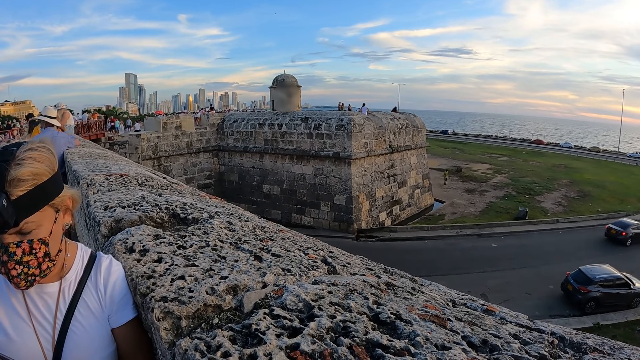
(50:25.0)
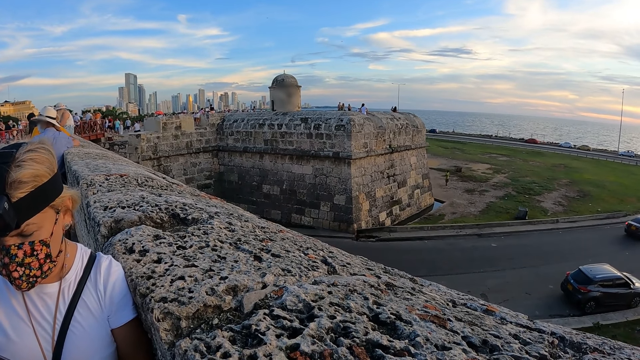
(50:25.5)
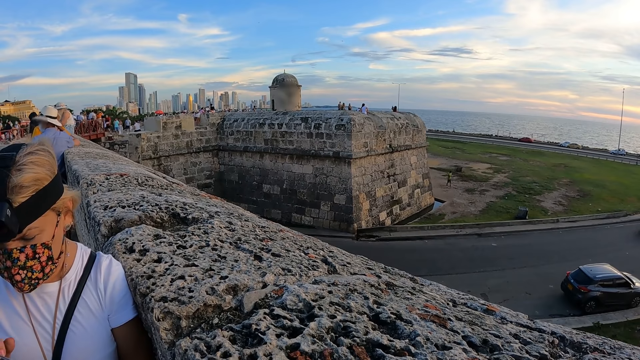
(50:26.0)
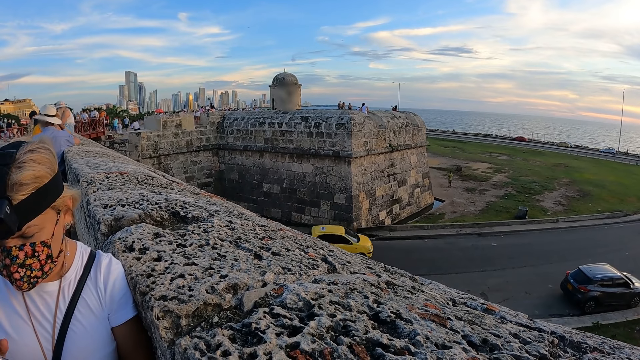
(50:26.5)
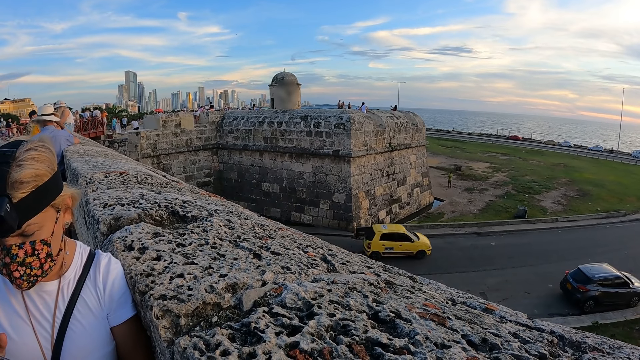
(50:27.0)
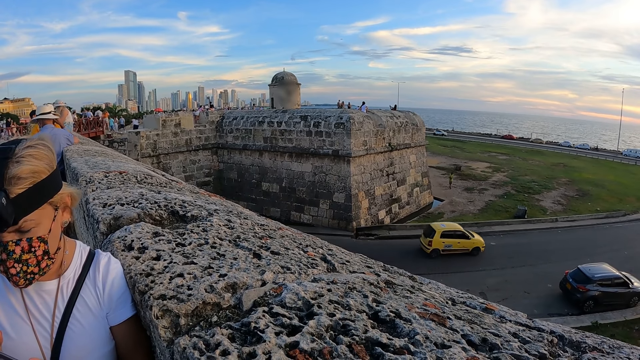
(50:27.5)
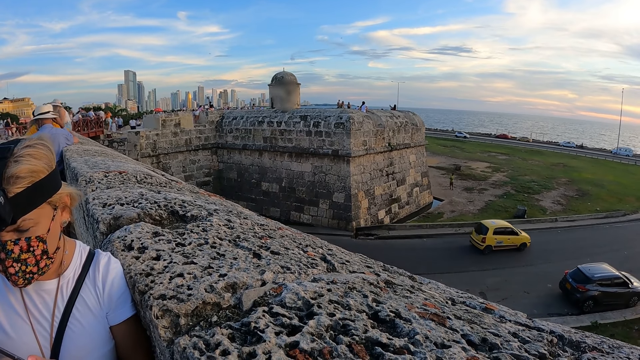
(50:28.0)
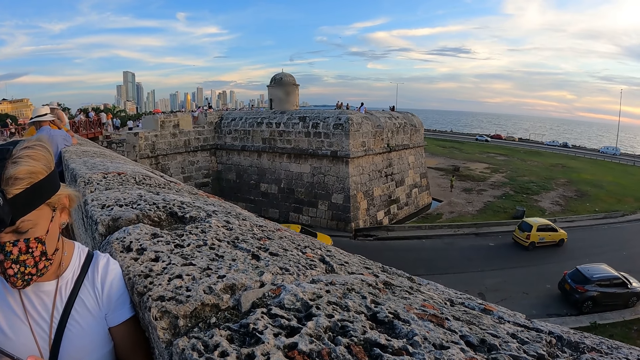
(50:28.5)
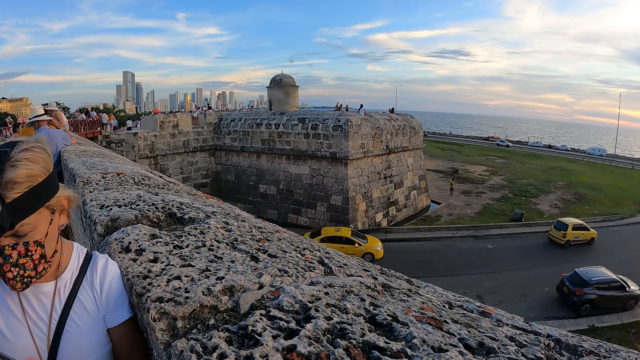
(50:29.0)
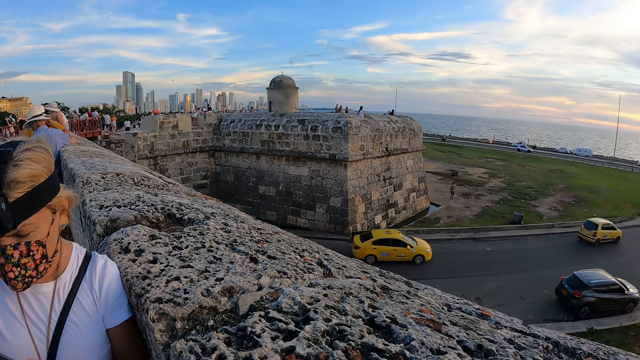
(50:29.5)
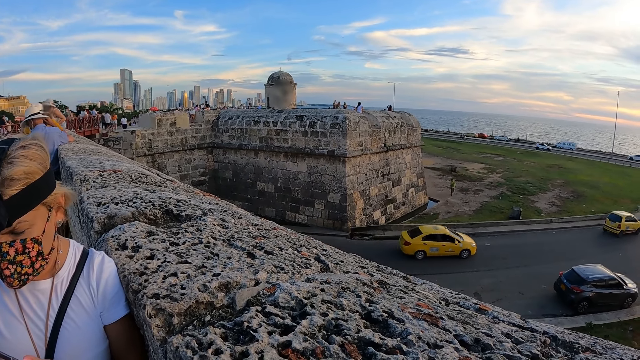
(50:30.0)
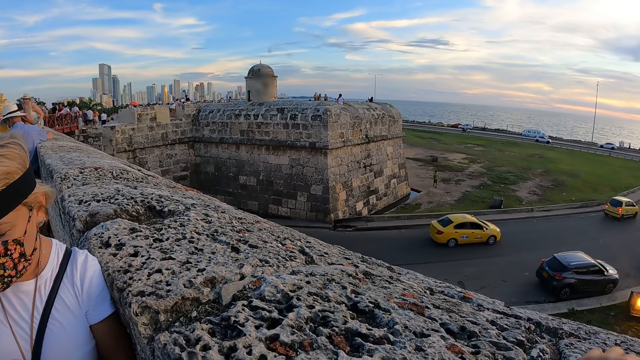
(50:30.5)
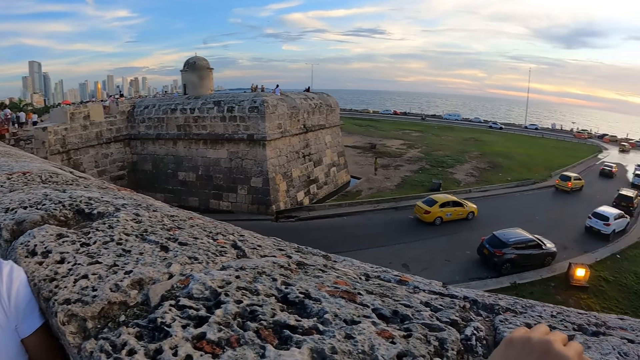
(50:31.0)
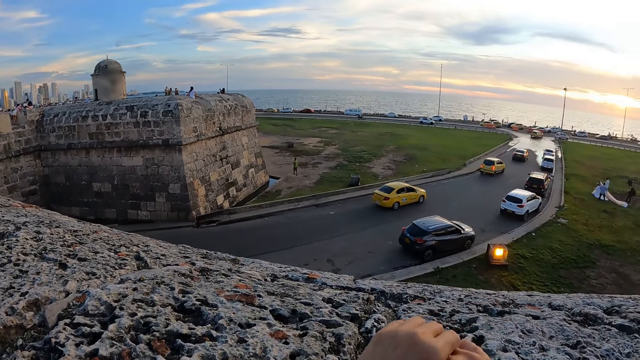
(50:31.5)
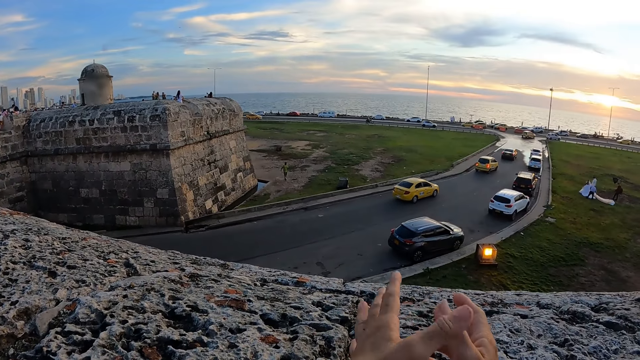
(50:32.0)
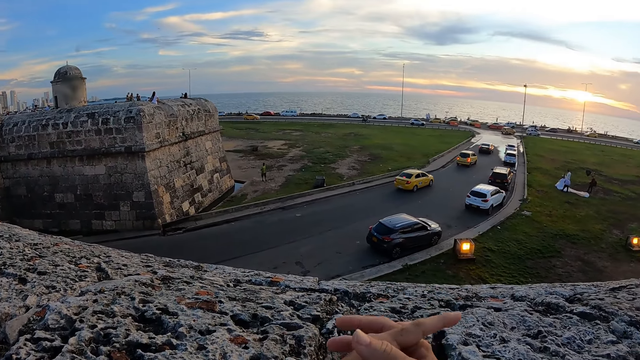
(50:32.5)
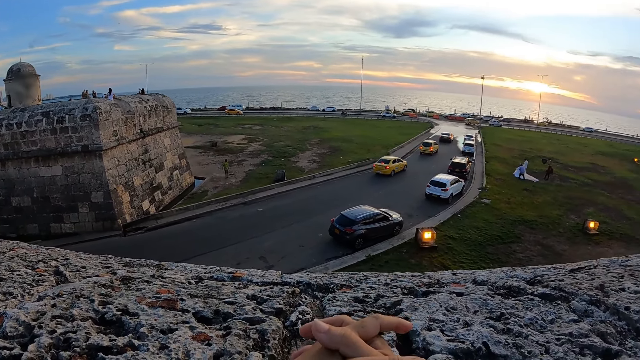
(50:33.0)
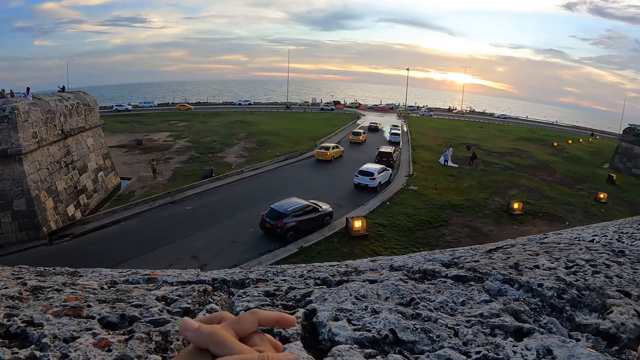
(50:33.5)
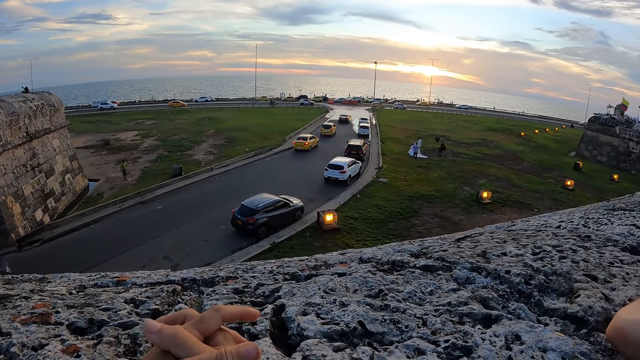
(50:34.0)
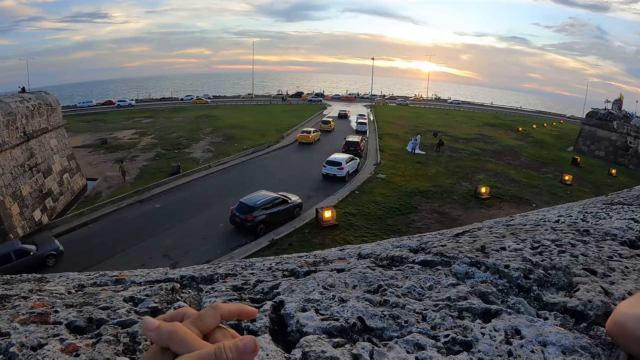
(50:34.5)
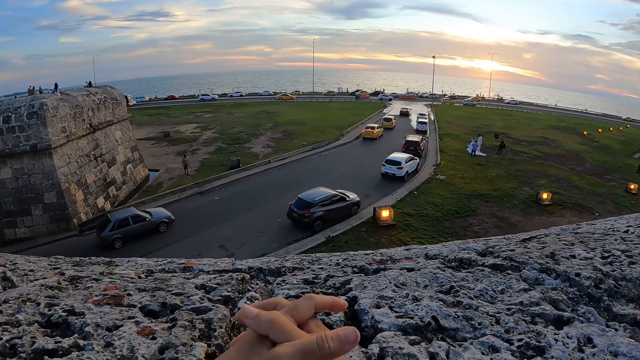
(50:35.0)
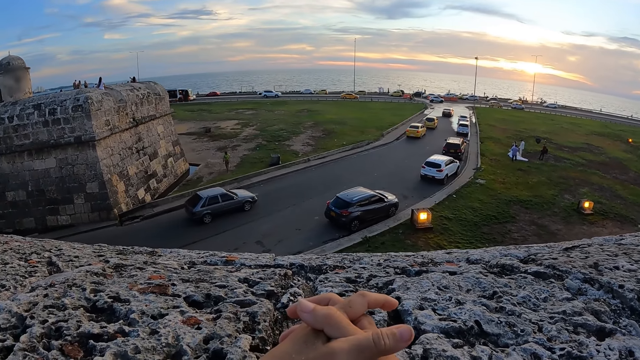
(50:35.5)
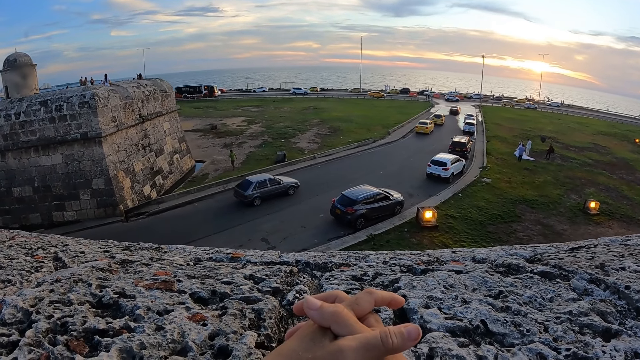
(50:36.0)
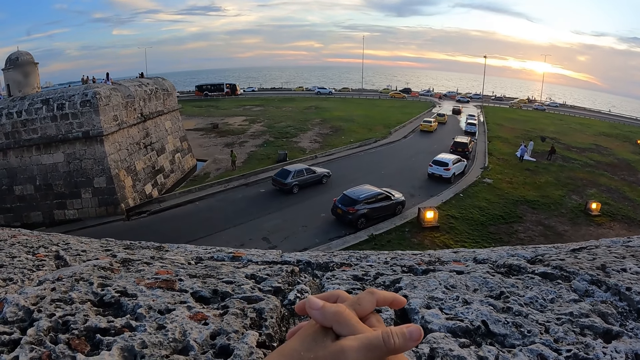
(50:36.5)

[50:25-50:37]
The camera wearer converses with the woman.

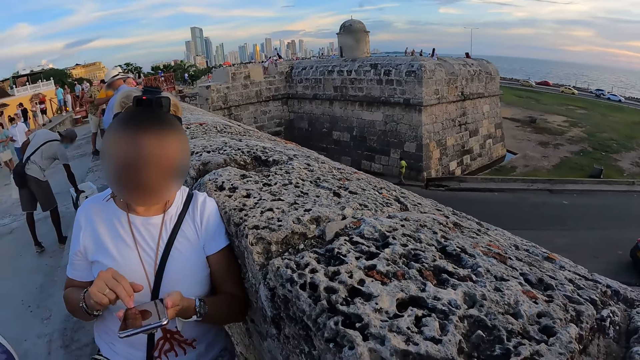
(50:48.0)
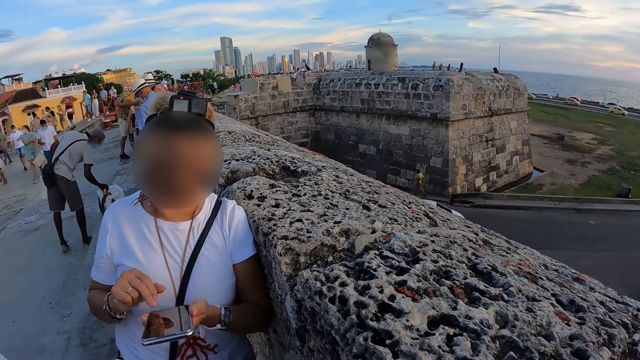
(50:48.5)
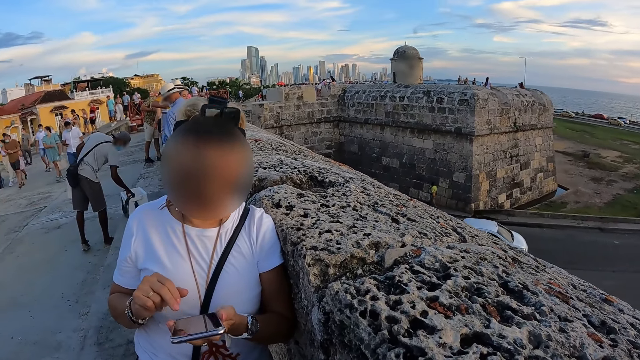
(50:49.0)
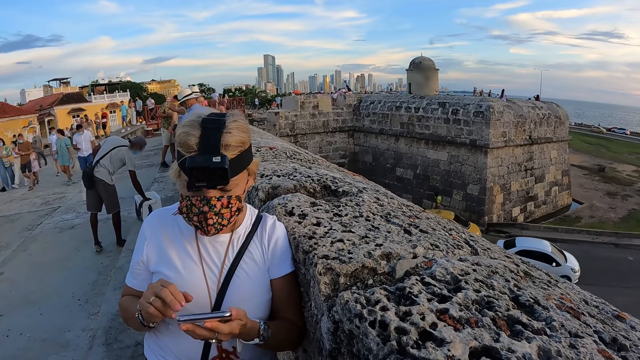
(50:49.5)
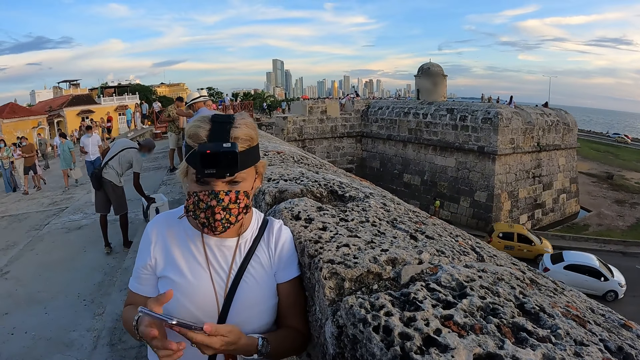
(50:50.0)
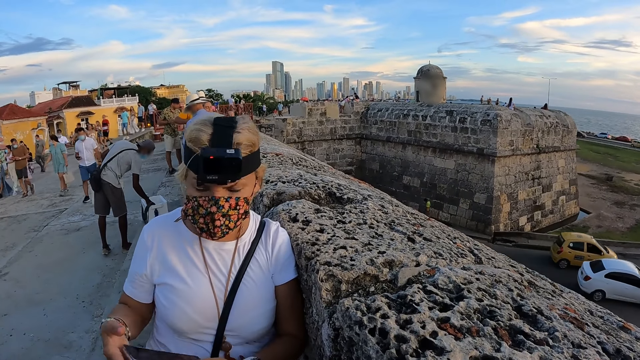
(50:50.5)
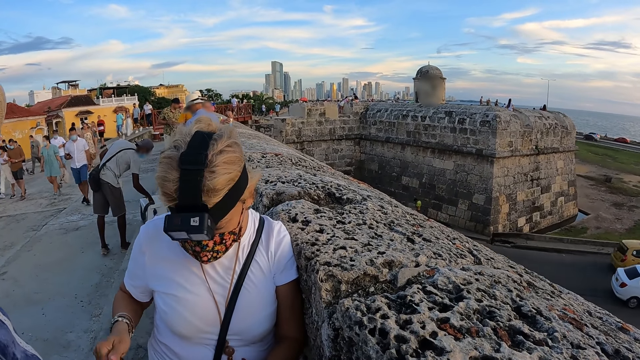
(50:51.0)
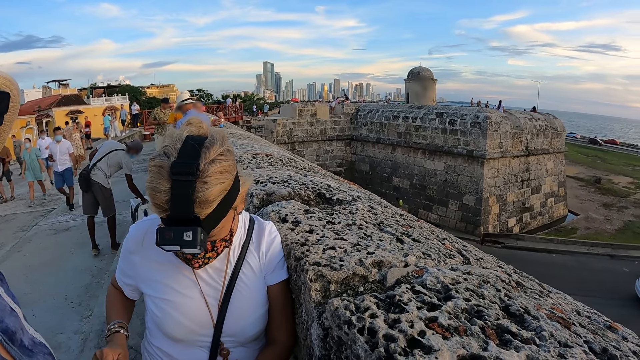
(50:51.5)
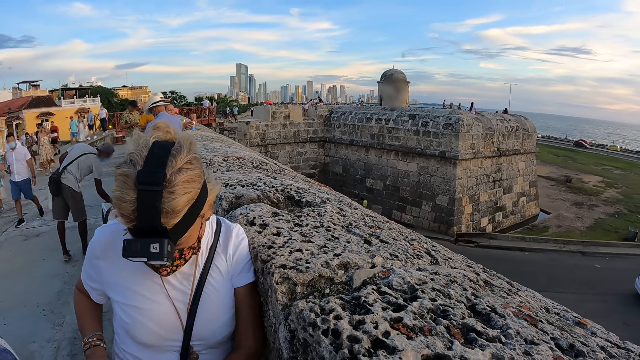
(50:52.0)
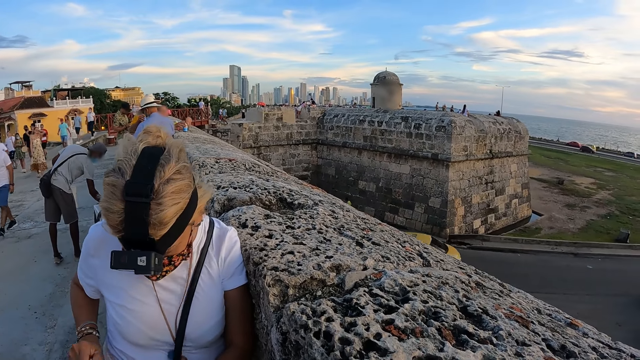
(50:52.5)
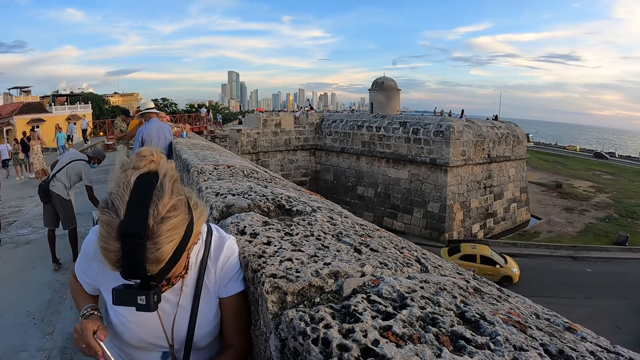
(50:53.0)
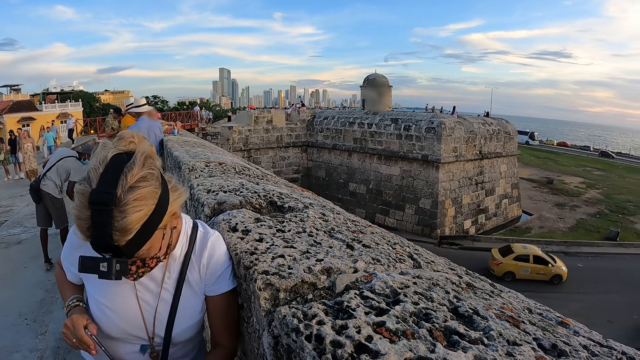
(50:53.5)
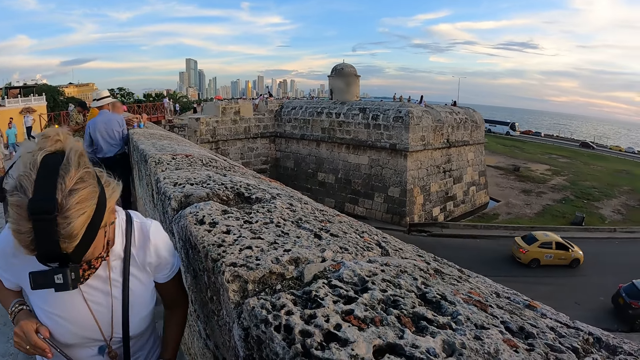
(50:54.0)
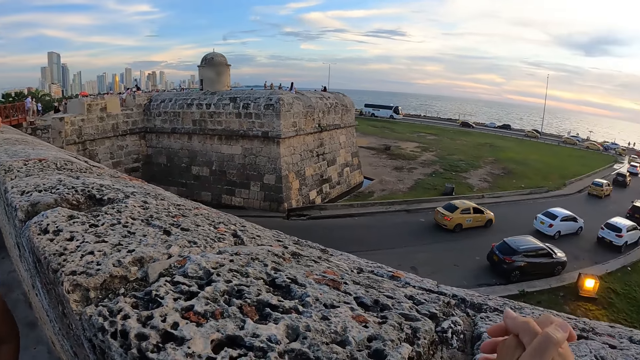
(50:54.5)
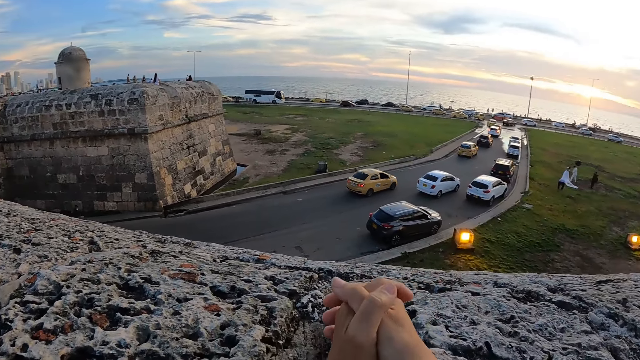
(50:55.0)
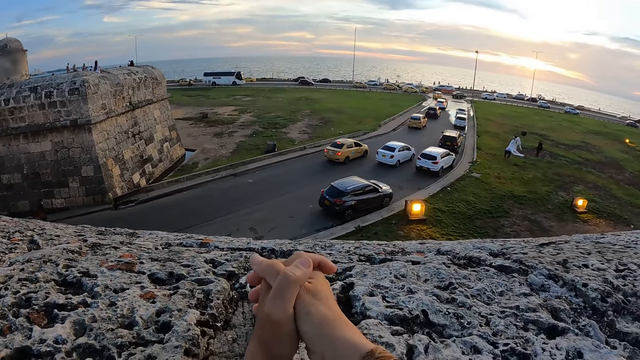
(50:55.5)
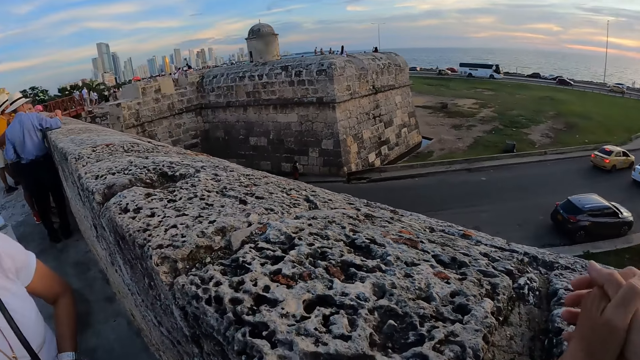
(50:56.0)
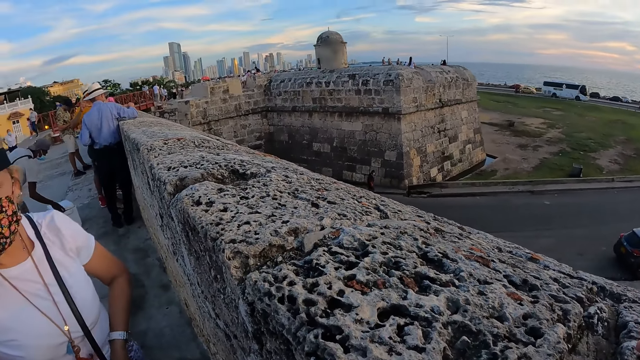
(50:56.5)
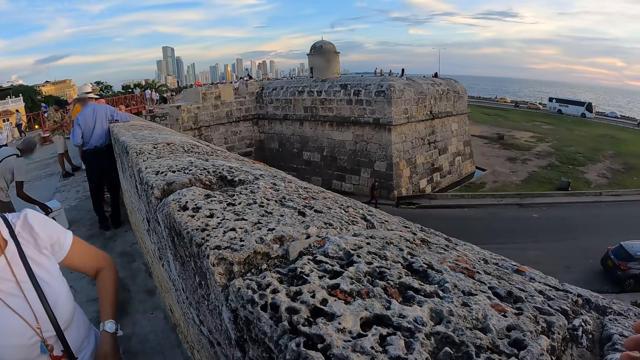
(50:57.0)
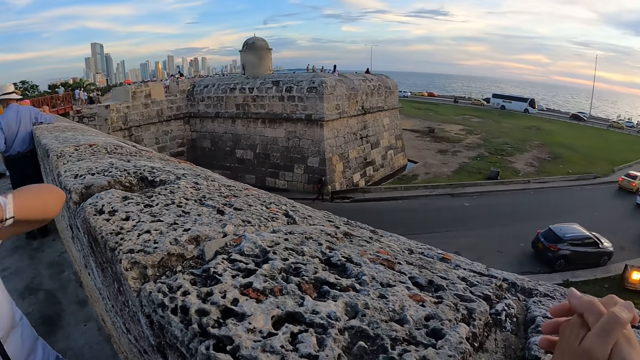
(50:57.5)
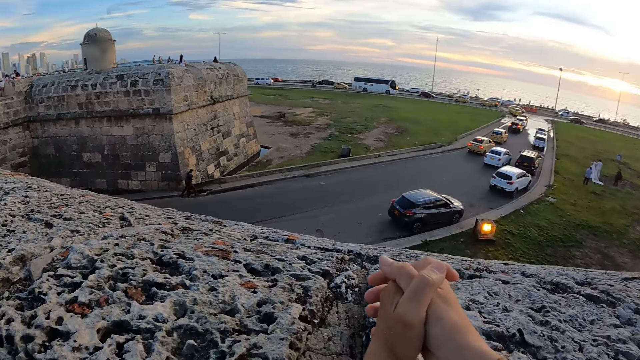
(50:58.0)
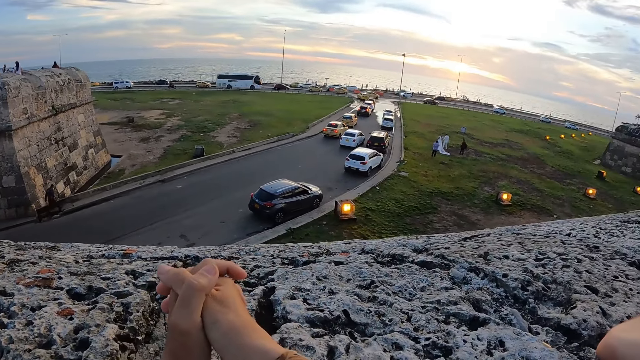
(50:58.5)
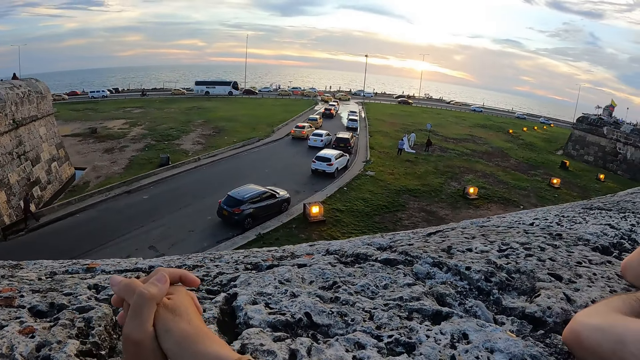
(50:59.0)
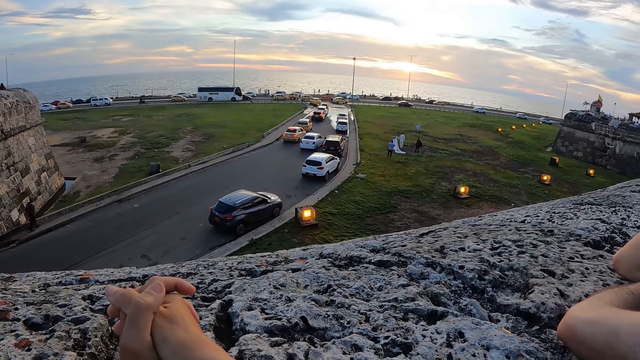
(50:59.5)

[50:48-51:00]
The woman converses with the camera wearer and holds the phone in her left hand. The woman uses the phone. The woman passes the phone in her left hand to her right hand. The woman puts the phone in her right hand in her pocket. The camera wearer looks around.
